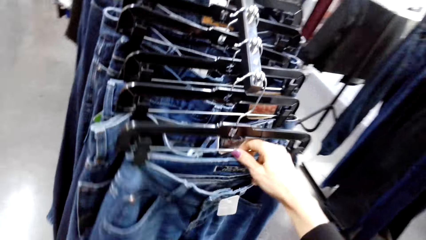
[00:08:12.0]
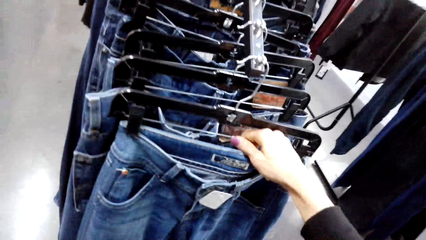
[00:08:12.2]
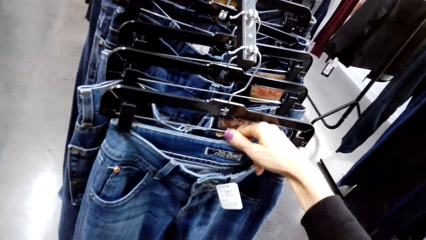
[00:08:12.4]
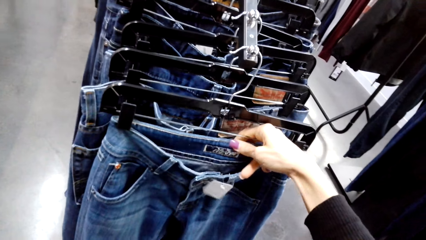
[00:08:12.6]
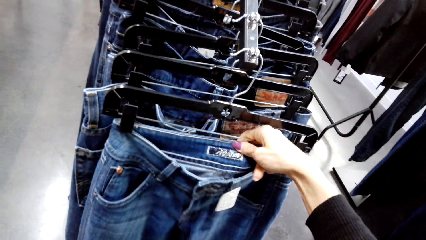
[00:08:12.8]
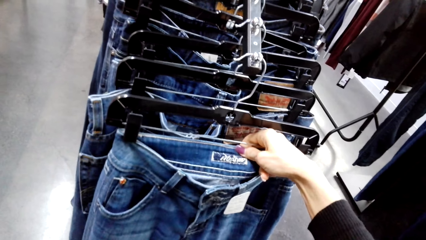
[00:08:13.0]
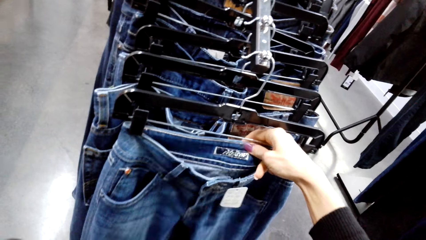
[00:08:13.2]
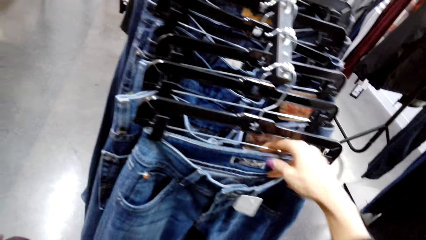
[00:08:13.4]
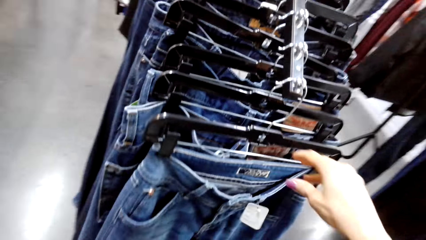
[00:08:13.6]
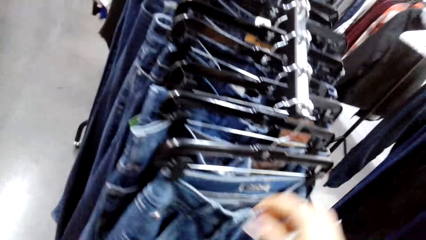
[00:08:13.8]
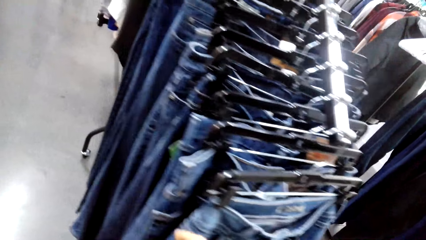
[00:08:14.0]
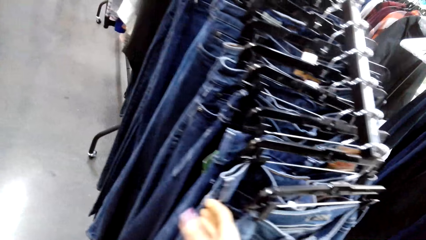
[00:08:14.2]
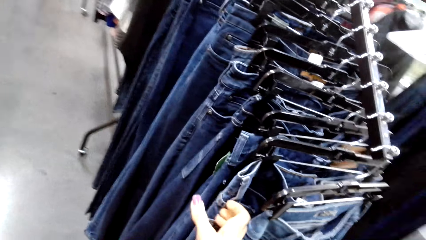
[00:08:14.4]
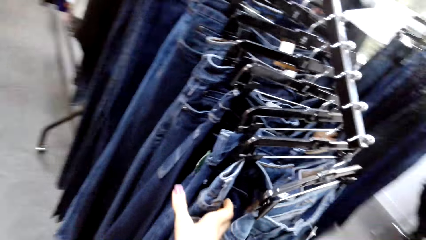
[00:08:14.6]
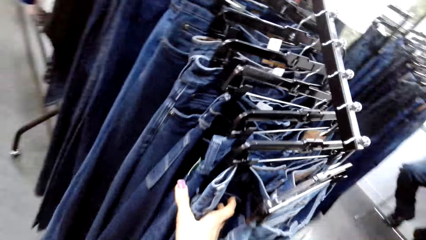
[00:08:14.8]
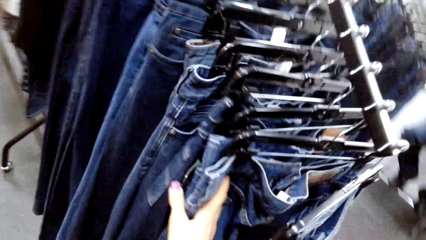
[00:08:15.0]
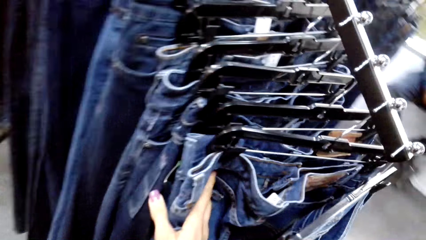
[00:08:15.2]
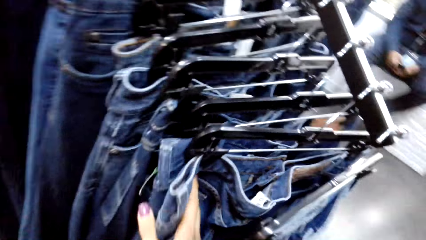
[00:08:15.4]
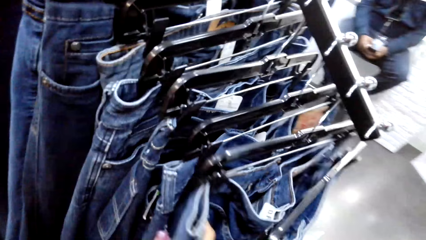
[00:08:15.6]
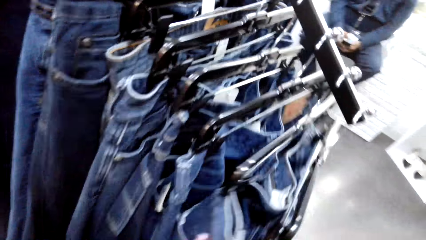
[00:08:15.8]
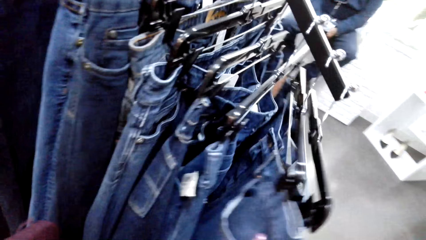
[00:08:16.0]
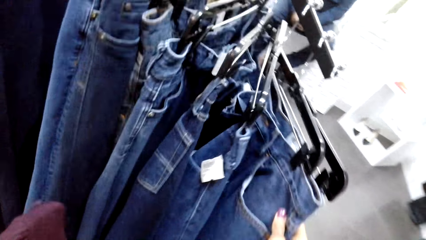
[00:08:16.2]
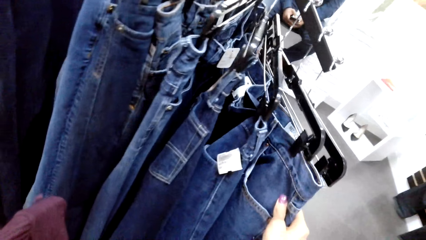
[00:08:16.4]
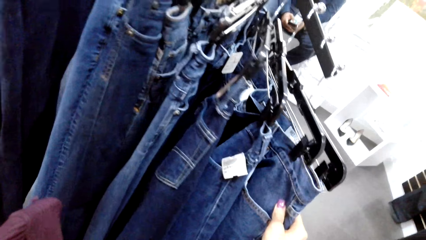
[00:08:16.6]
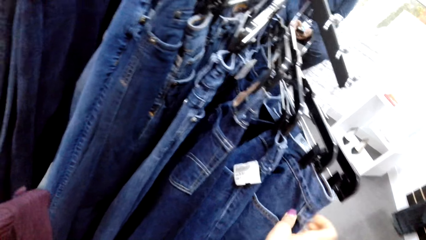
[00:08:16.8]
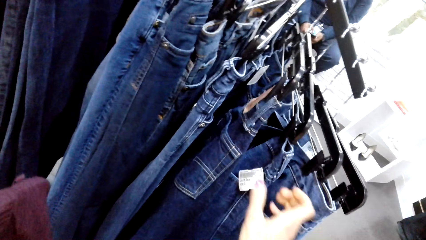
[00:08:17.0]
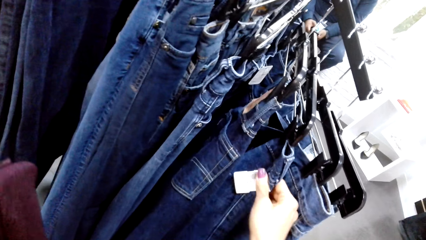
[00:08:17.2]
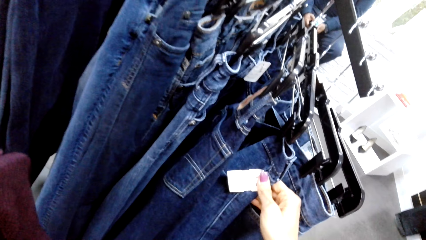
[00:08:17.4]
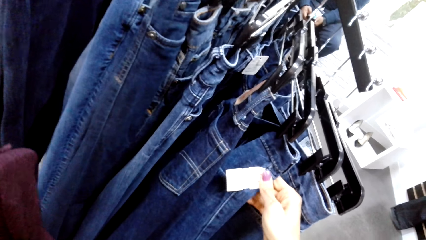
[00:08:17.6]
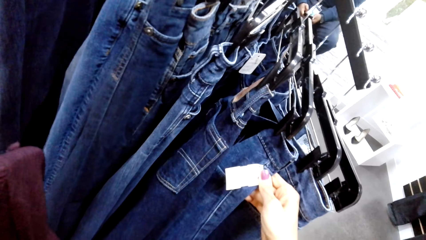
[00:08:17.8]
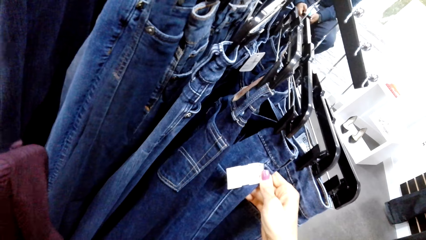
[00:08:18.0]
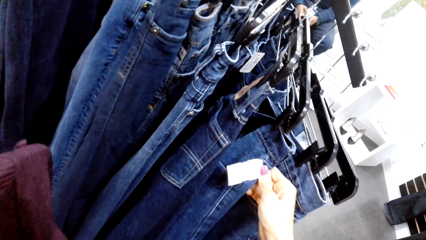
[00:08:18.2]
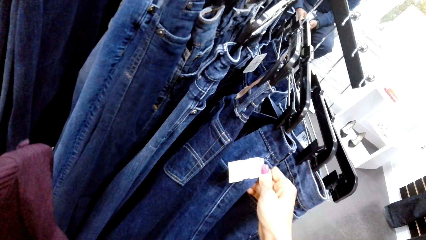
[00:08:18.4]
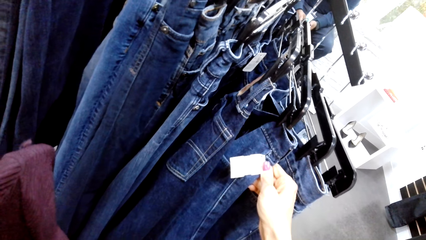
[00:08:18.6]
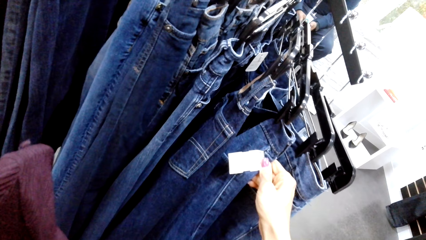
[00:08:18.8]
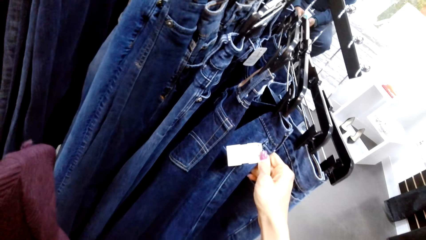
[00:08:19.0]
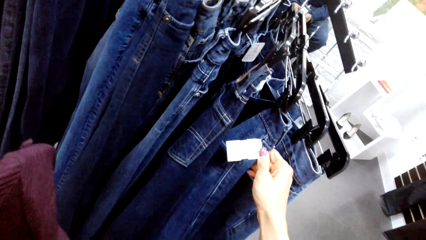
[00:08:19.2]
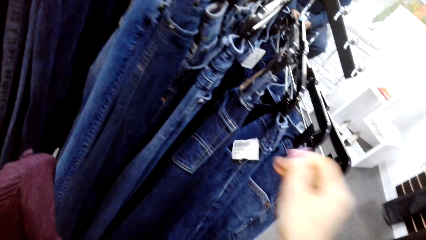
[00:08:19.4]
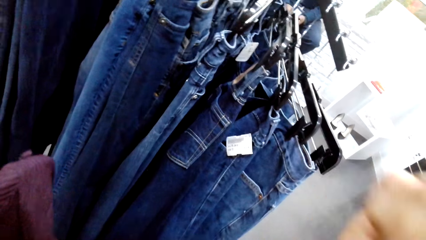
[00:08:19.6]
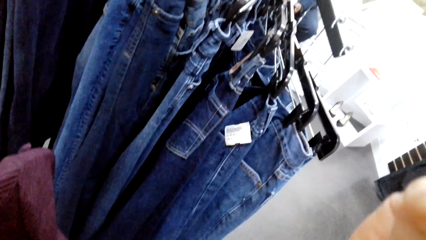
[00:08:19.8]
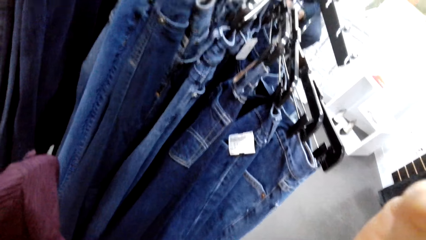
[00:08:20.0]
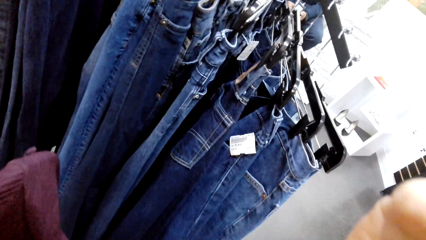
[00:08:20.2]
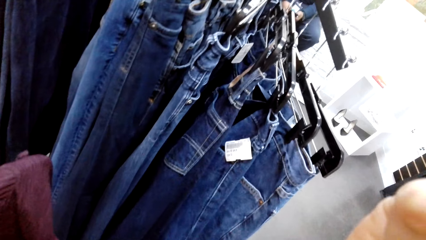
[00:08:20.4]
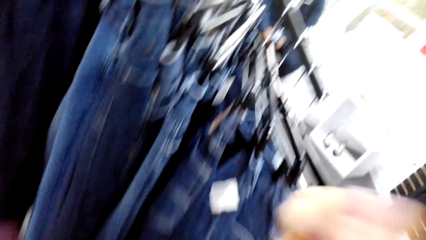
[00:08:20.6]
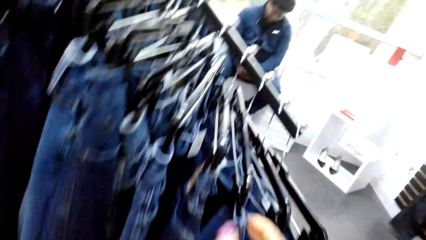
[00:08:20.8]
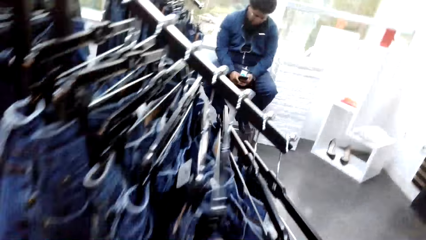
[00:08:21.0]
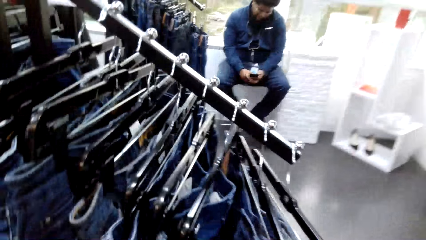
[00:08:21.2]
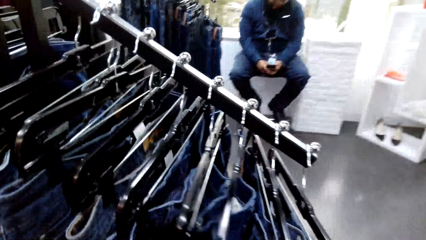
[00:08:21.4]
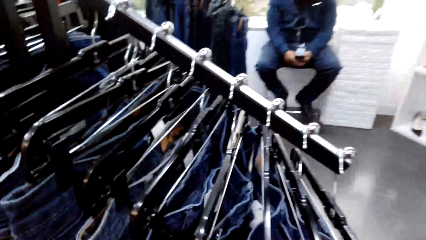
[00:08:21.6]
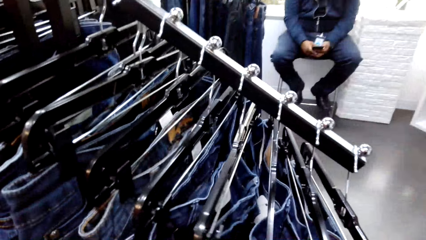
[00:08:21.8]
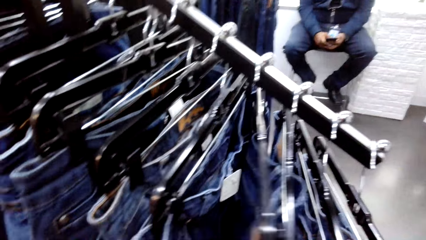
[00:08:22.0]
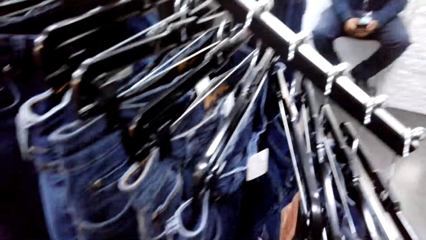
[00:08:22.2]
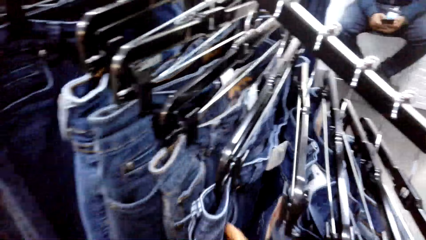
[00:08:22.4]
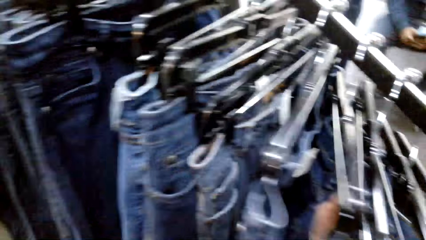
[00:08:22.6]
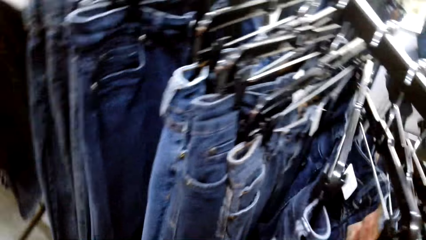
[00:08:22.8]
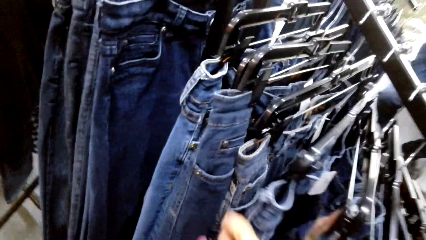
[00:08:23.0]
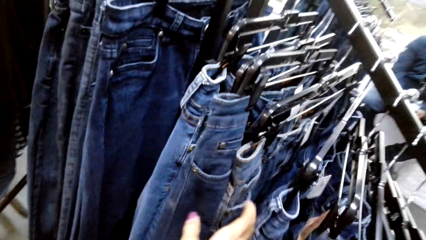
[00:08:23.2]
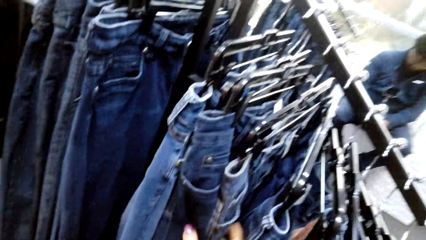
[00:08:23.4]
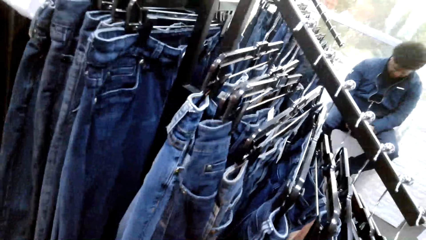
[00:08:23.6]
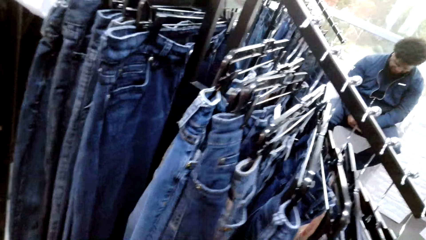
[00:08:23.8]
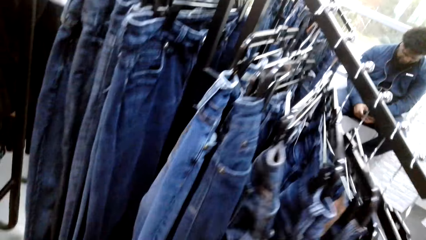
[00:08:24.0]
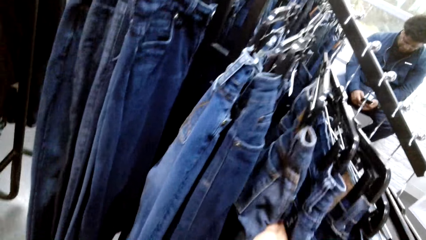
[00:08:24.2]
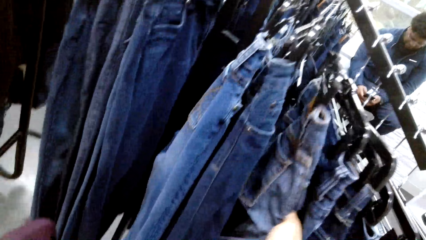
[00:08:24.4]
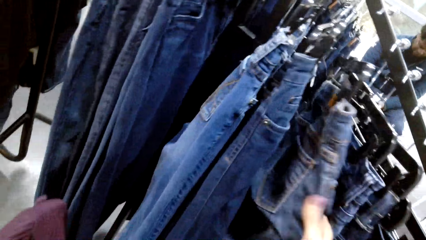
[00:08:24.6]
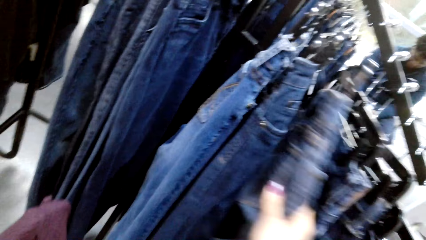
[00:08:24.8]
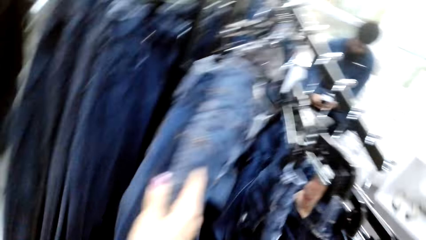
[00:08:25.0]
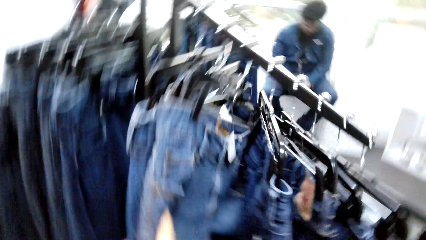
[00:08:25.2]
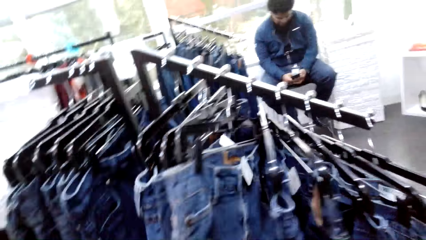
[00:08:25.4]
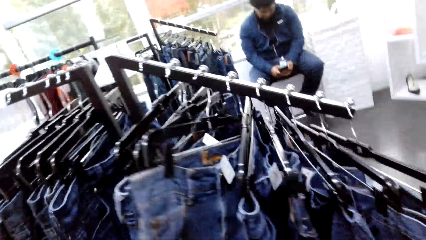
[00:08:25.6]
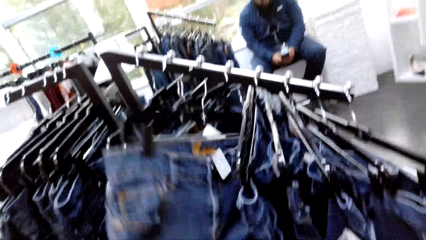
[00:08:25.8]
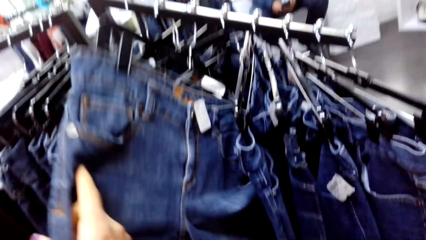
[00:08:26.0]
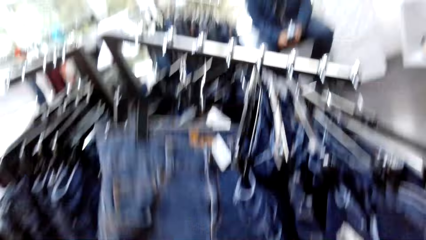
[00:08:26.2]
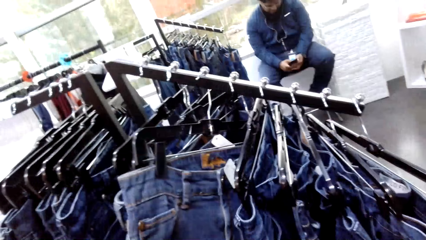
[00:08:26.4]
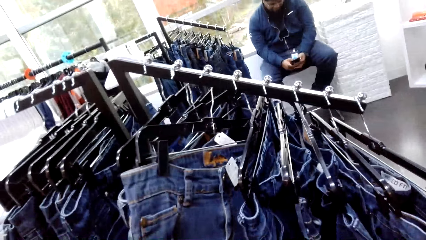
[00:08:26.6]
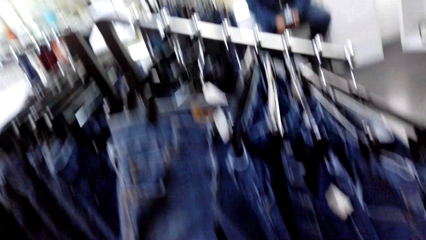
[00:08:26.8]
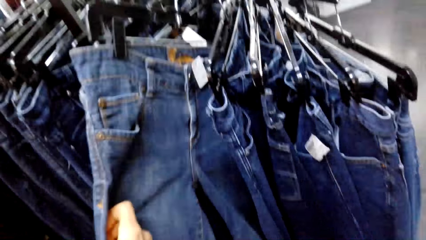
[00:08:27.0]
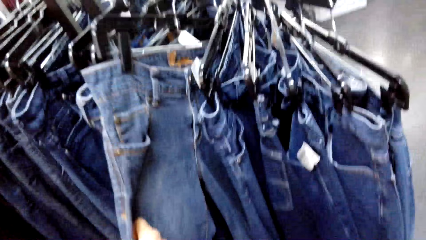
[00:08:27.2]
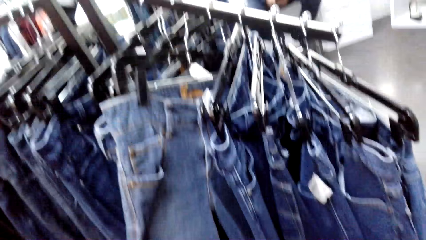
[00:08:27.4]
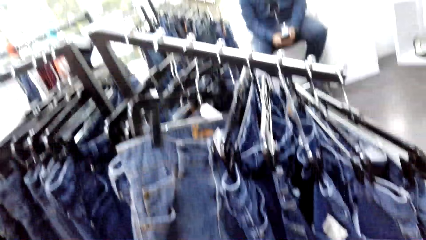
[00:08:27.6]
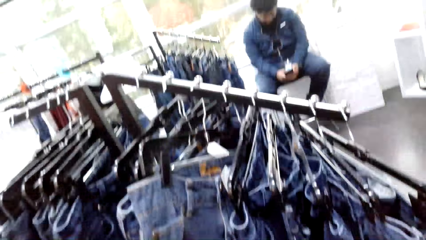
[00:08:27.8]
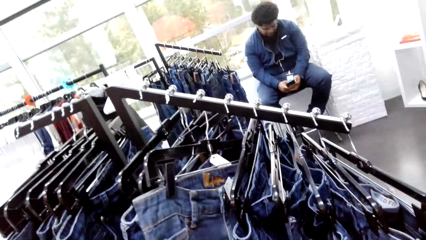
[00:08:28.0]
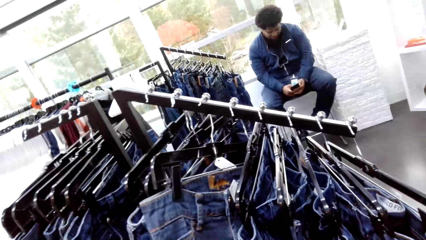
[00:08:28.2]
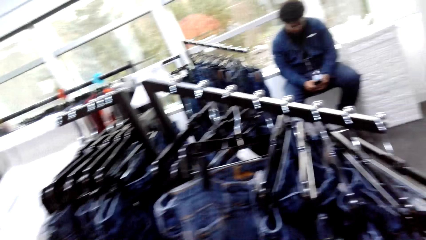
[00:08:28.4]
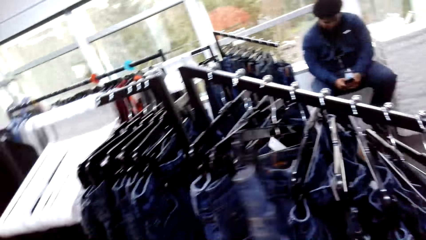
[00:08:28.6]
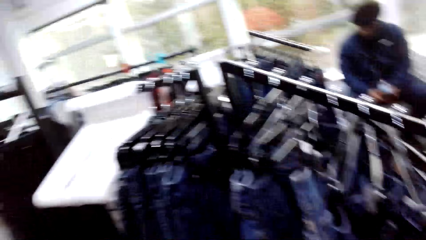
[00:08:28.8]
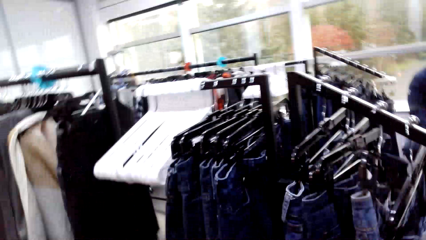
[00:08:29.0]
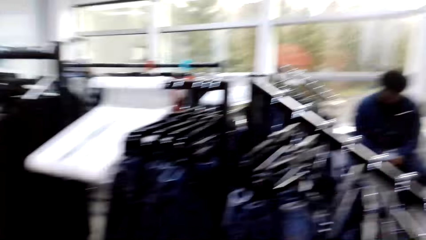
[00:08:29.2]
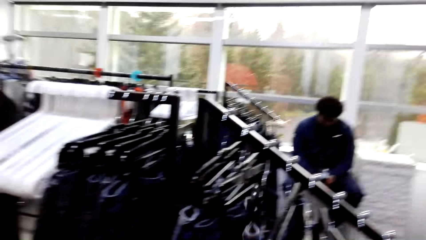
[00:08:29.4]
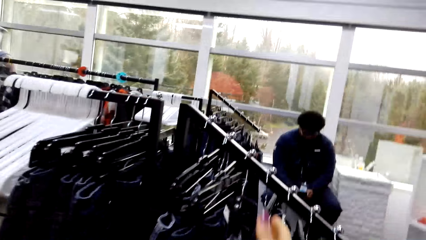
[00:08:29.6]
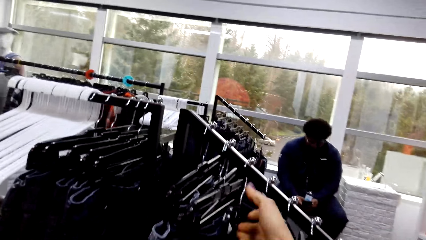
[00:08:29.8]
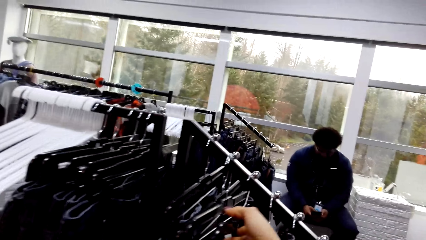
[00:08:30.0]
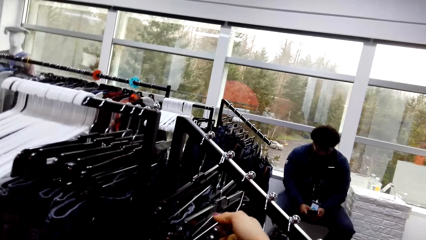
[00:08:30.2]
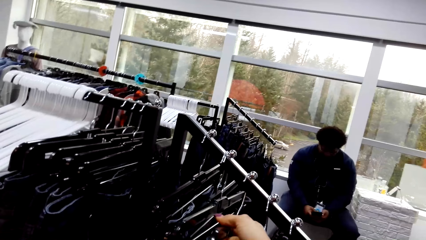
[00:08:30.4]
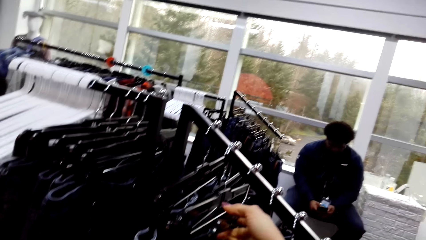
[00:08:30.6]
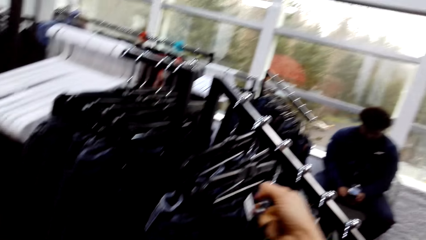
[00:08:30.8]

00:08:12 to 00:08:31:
The camera wearer looks at the trouser on the hanger. They look at the label of a trouser. A cashier operates the cellphone in the supermarket.
